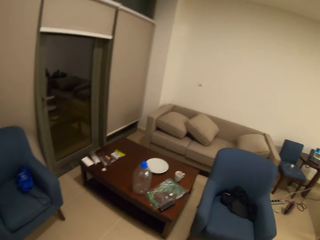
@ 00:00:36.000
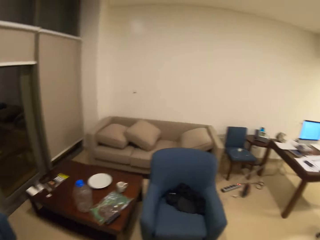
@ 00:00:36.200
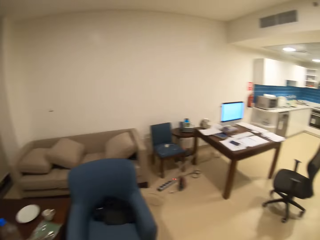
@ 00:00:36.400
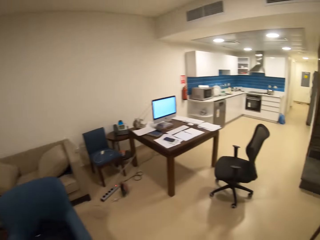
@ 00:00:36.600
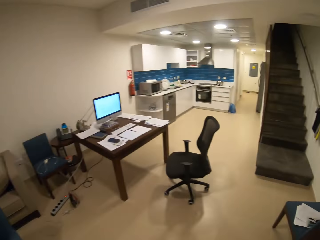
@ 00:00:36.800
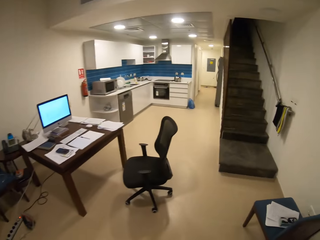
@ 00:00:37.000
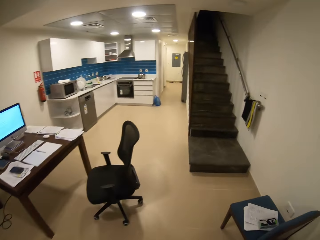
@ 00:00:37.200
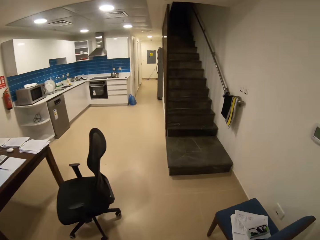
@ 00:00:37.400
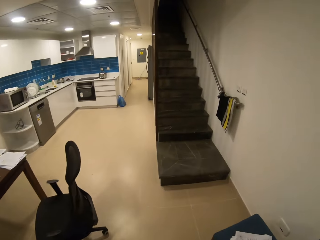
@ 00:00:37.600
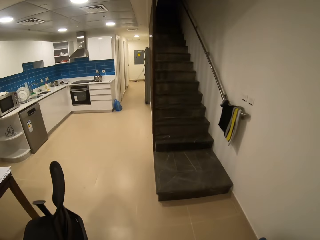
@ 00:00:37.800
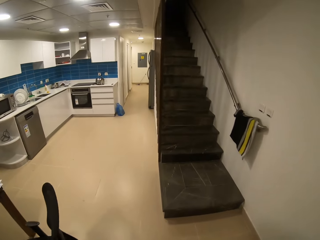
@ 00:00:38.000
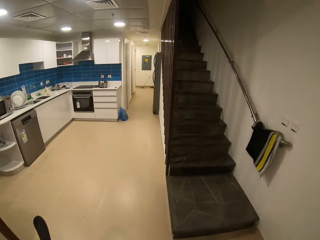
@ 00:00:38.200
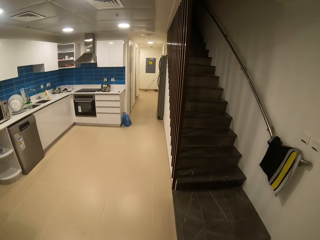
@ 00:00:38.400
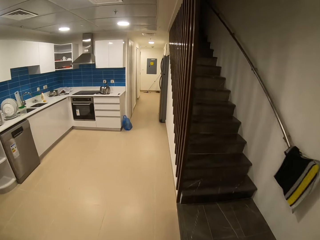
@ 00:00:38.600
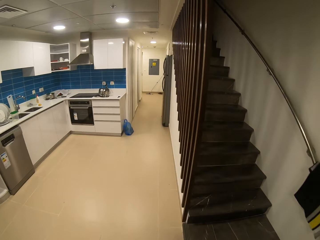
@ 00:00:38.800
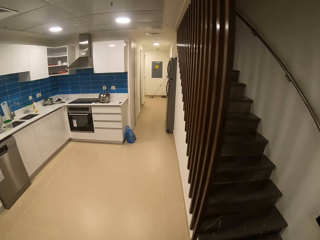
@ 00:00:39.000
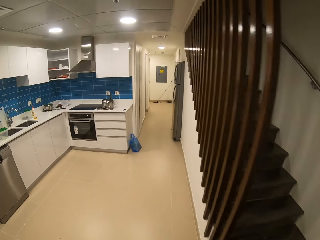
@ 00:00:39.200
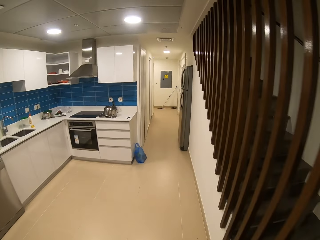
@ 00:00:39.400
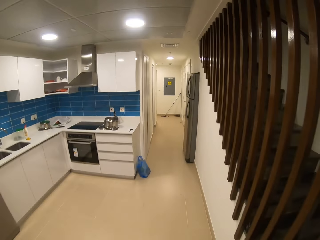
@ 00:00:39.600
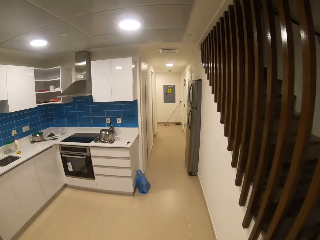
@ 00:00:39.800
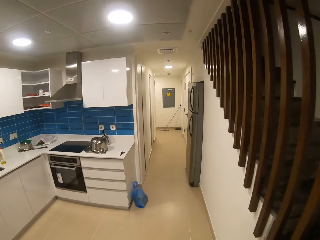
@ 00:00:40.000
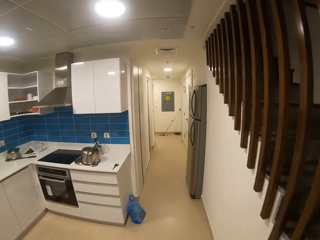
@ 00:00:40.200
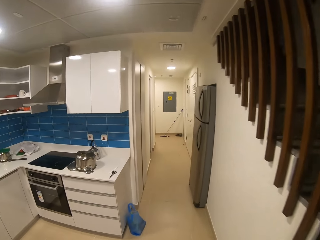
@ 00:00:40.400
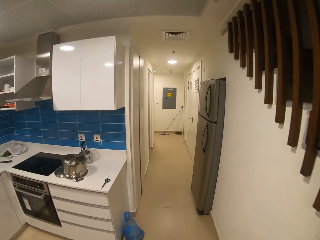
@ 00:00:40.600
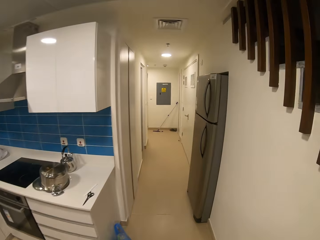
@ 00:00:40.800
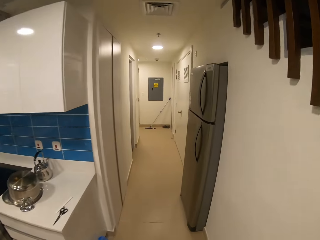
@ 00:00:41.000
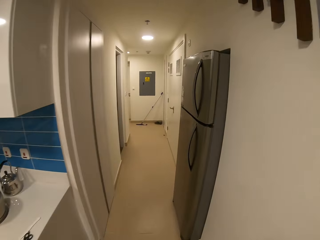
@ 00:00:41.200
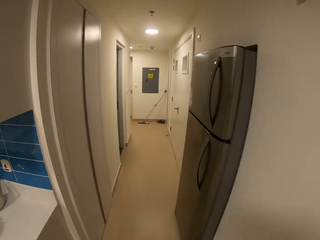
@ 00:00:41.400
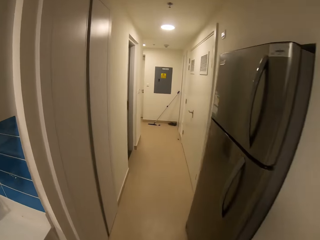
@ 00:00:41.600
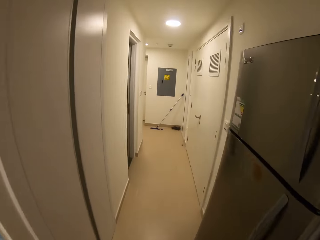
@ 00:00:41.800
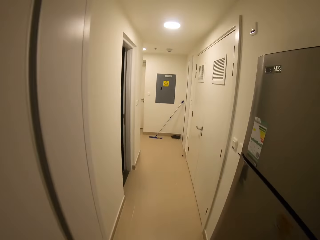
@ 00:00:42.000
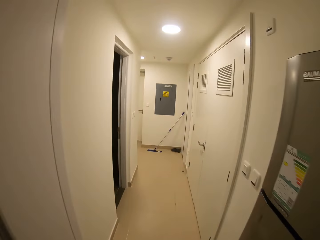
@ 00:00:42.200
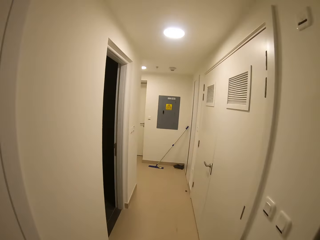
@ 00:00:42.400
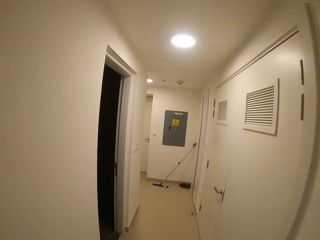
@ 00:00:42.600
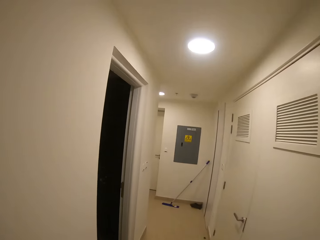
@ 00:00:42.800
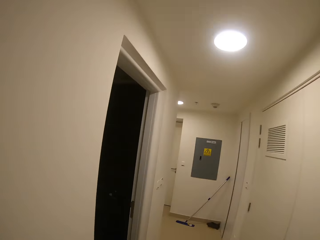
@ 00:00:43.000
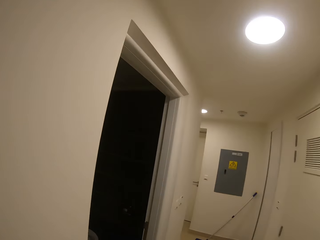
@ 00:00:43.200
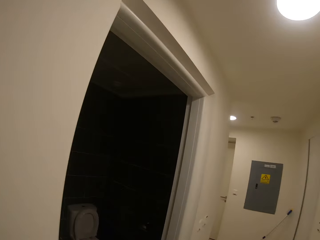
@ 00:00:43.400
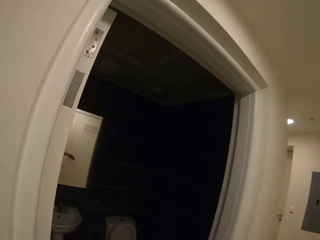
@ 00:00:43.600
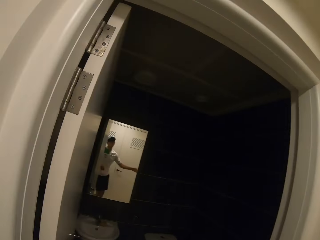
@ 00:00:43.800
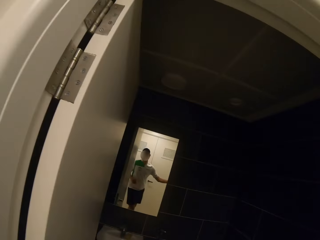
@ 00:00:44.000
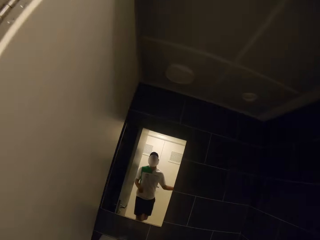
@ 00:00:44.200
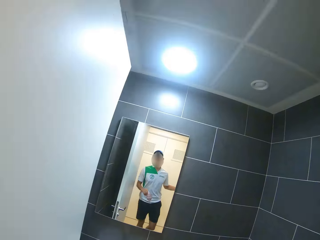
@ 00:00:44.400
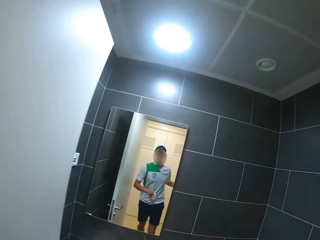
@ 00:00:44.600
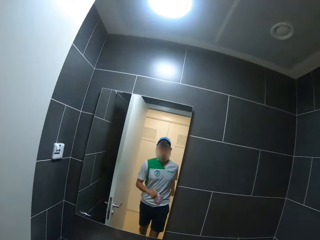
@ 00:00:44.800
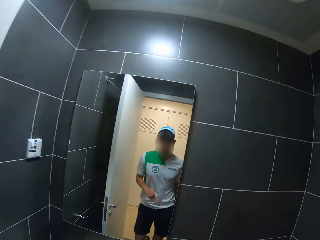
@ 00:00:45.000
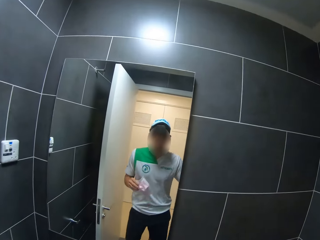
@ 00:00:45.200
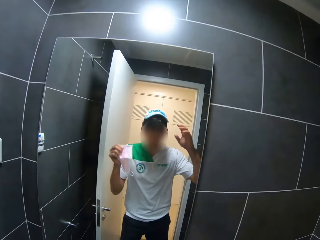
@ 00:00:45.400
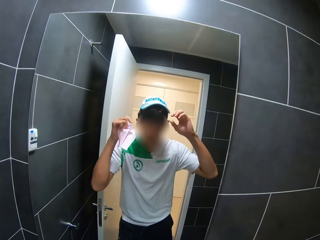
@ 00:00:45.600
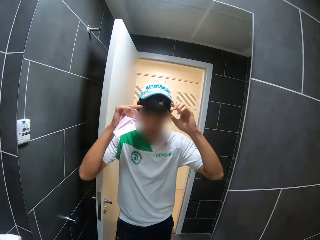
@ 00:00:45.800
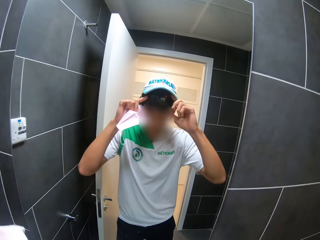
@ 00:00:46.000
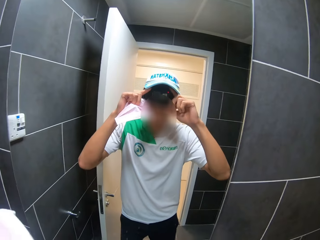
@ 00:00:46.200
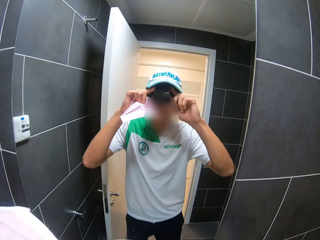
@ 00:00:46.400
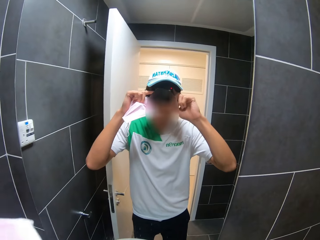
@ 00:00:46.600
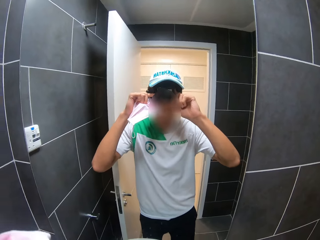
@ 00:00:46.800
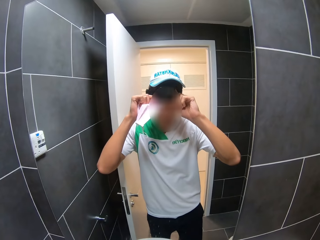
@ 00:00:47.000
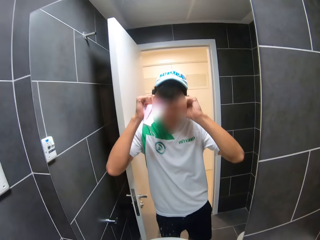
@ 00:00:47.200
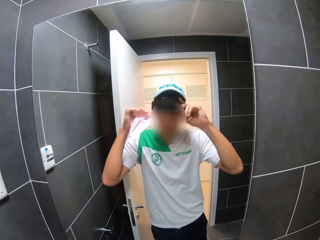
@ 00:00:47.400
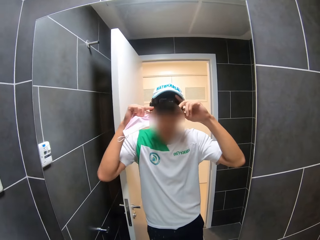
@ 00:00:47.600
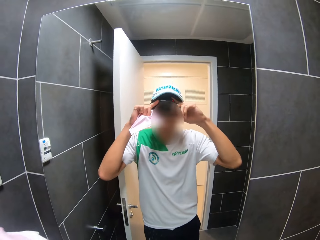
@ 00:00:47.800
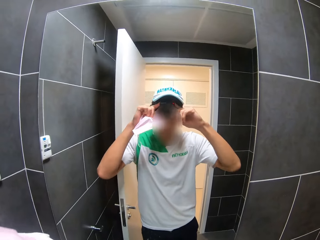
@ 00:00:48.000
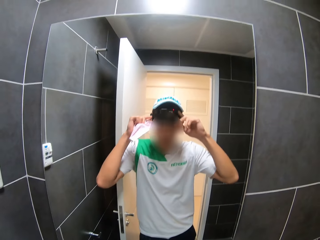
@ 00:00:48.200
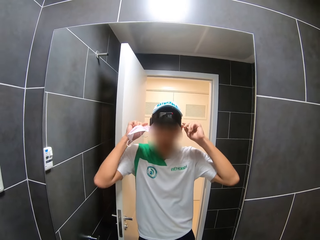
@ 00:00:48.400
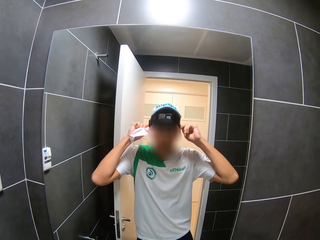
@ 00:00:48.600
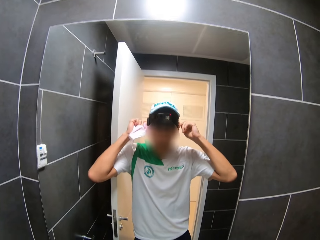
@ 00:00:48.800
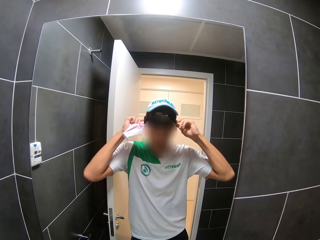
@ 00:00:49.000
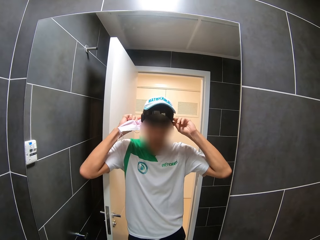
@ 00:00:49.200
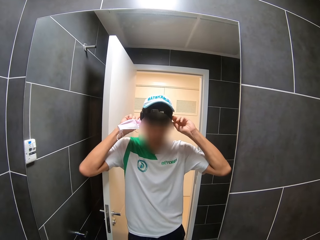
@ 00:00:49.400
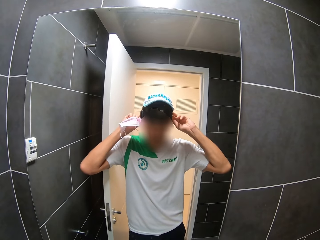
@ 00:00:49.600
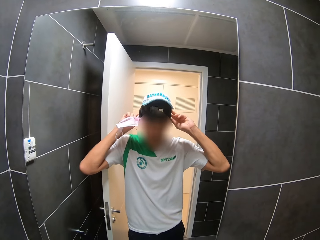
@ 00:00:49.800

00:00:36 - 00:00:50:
The camera wearer looks in the mirror. They switch the lights on.

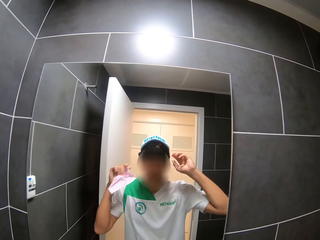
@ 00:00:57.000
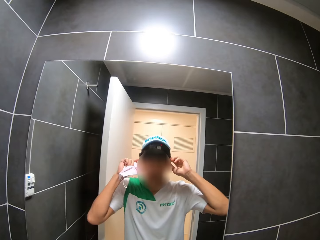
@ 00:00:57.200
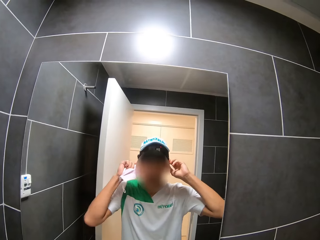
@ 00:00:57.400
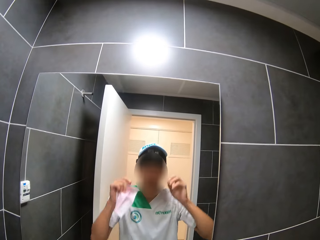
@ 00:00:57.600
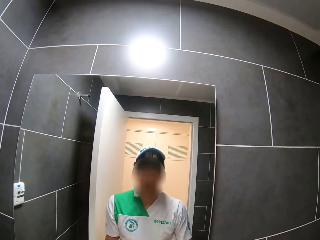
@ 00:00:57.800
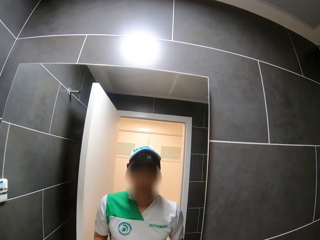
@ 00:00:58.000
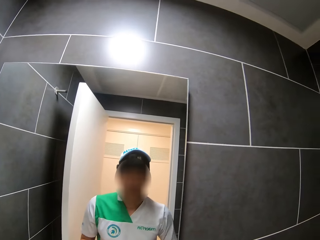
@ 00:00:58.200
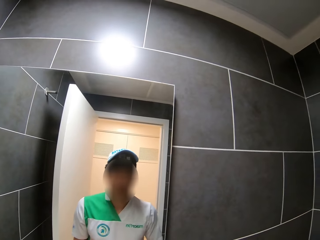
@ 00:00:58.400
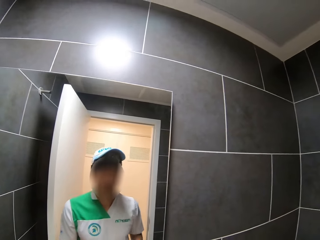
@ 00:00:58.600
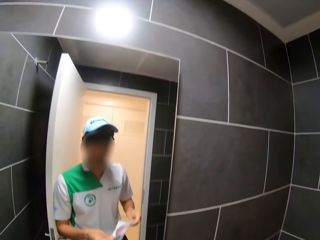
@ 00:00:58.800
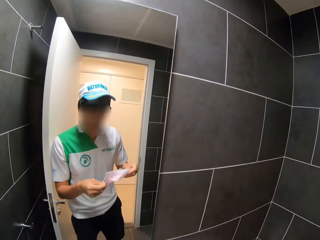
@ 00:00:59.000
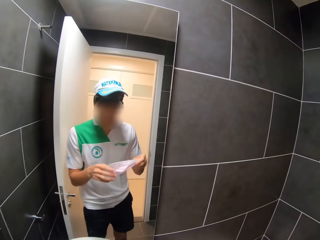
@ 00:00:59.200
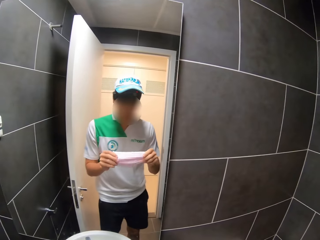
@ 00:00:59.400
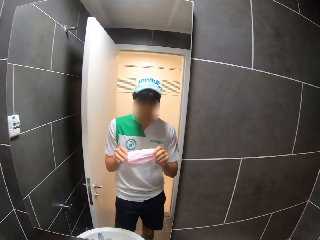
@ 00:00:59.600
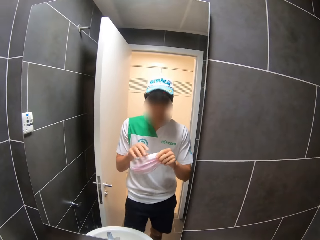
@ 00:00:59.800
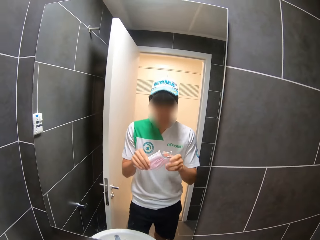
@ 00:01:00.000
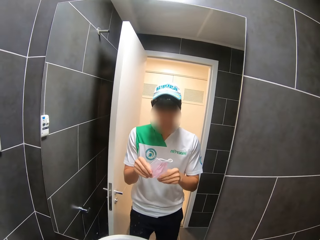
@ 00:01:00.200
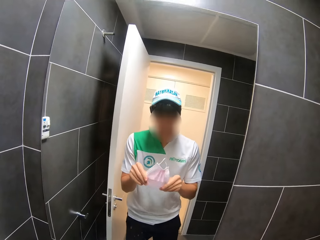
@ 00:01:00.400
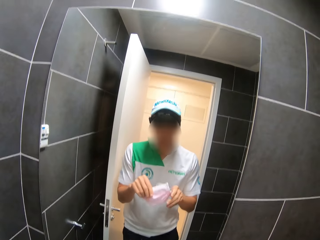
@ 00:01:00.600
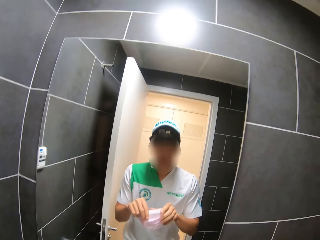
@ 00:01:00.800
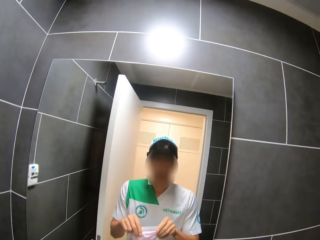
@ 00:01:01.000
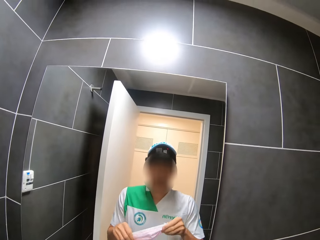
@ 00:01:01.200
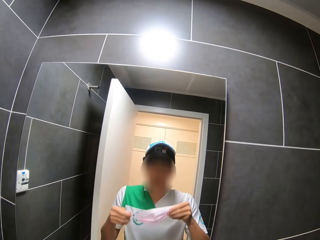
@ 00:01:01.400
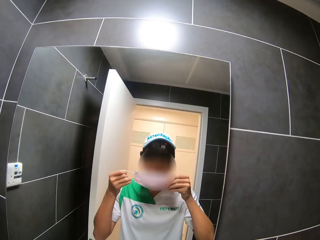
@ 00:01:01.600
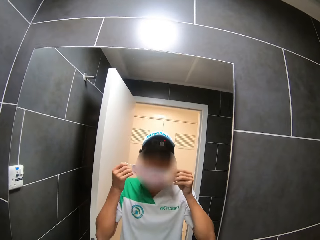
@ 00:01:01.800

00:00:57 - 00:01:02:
The camera wearer adjusts the cap. They raise a hand up.

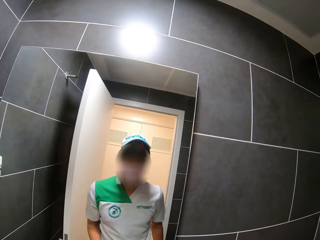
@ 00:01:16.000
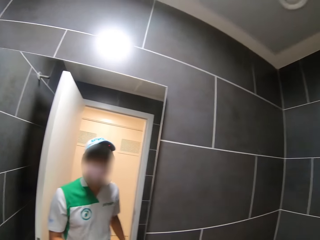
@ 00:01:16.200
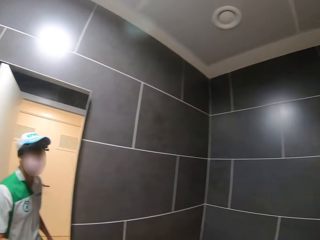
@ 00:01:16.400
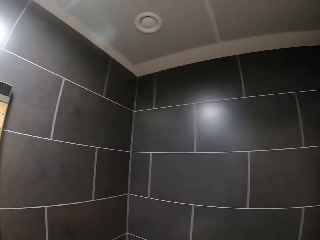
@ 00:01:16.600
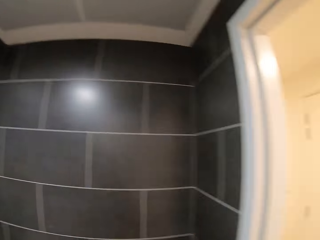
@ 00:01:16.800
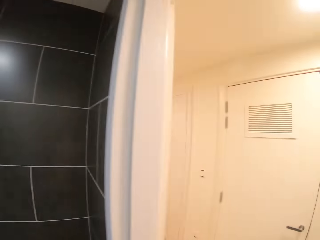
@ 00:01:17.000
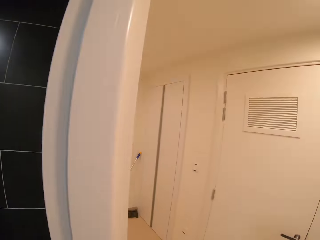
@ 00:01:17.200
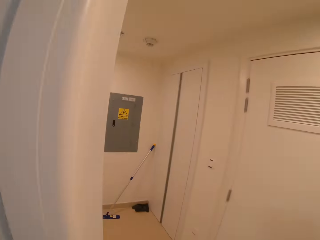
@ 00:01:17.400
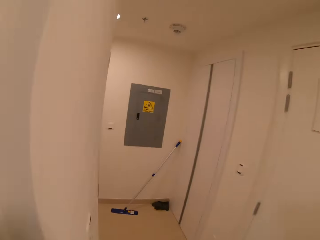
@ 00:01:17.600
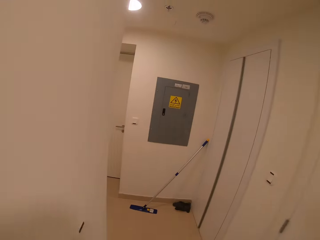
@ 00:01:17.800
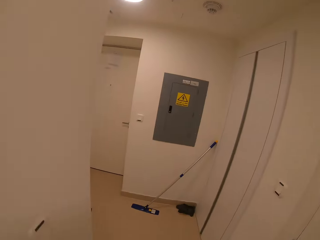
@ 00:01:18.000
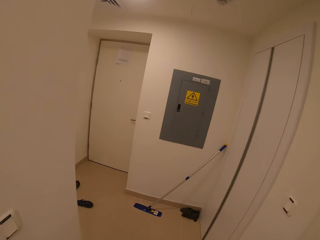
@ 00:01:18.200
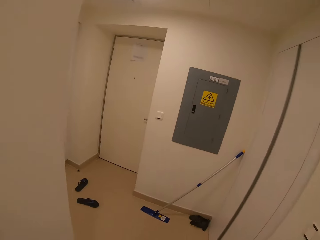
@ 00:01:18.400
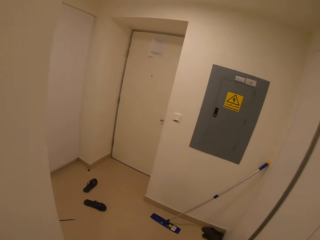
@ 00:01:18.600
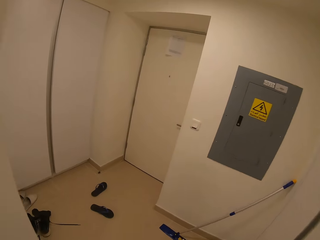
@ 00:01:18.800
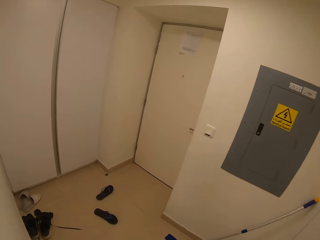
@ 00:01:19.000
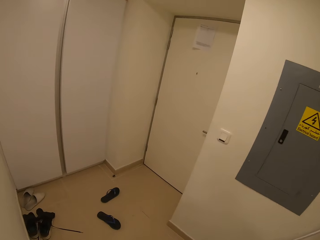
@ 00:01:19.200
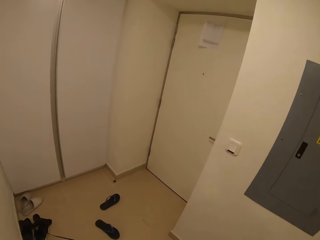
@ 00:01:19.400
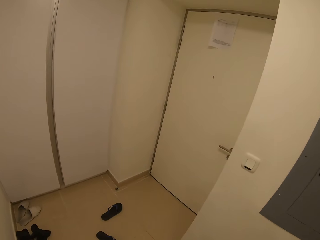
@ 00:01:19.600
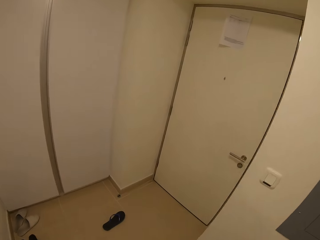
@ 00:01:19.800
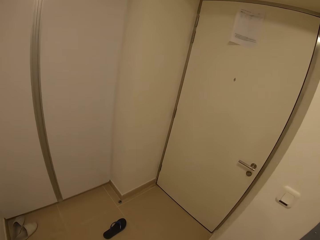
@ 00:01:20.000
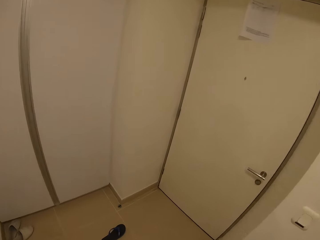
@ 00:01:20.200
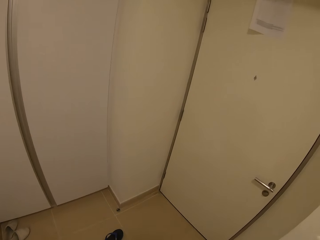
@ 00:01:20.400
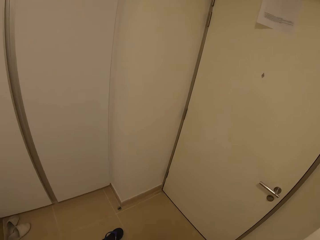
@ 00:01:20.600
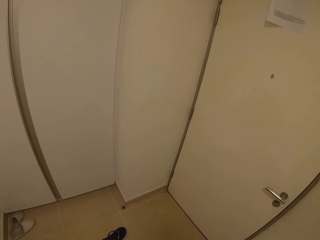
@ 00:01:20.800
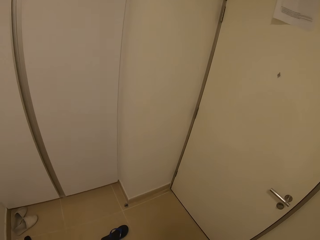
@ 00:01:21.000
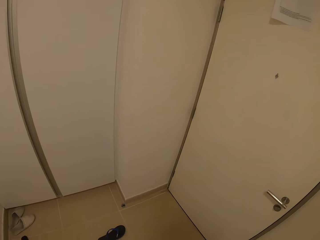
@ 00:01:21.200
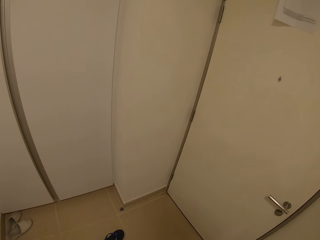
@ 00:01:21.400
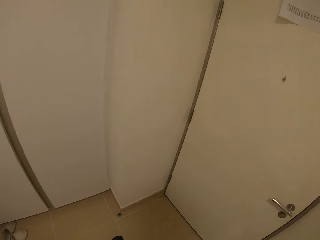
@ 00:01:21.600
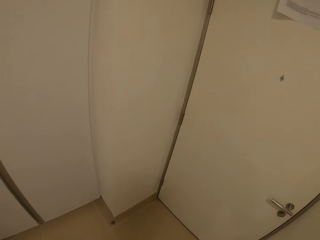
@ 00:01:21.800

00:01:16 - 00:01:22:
The camera wearer walks around.
